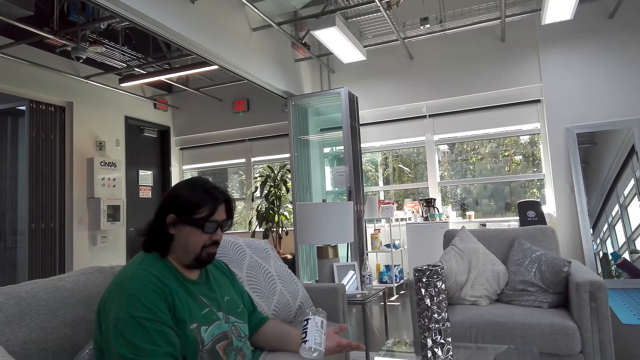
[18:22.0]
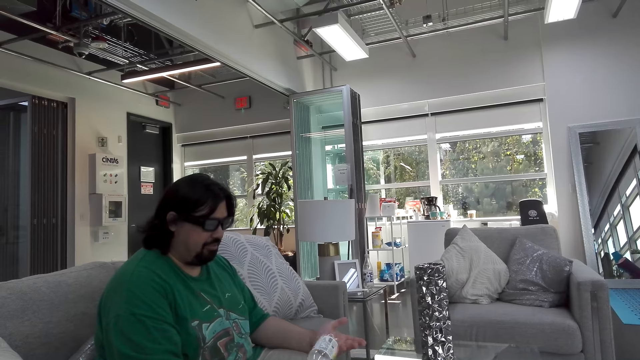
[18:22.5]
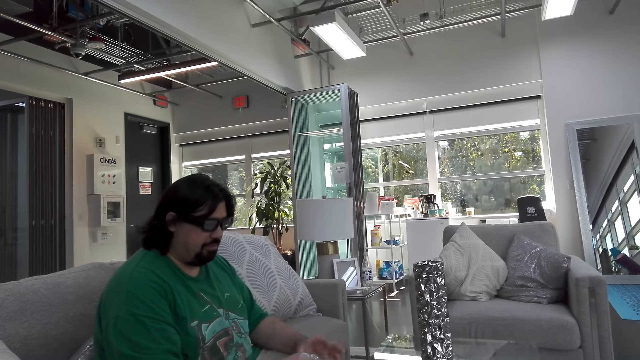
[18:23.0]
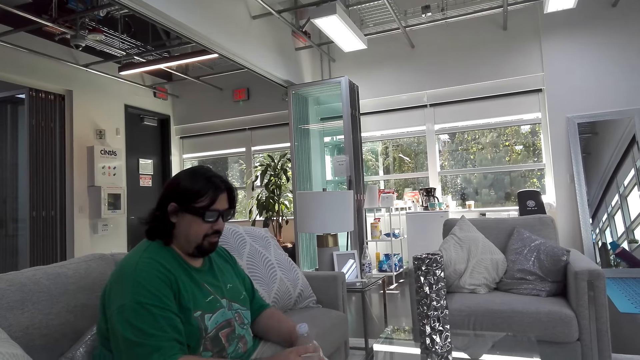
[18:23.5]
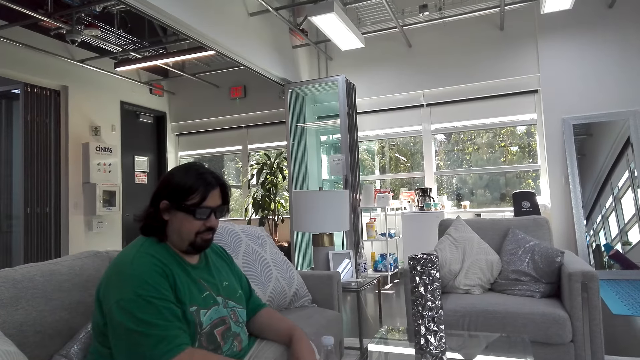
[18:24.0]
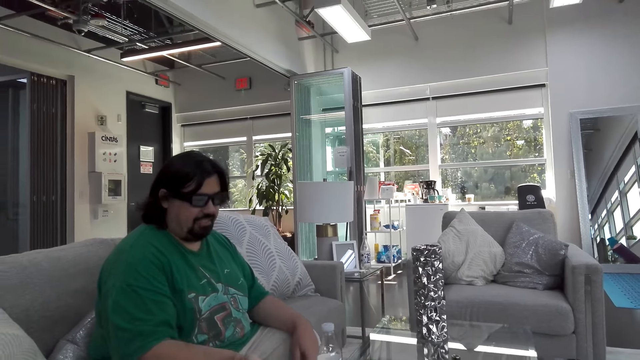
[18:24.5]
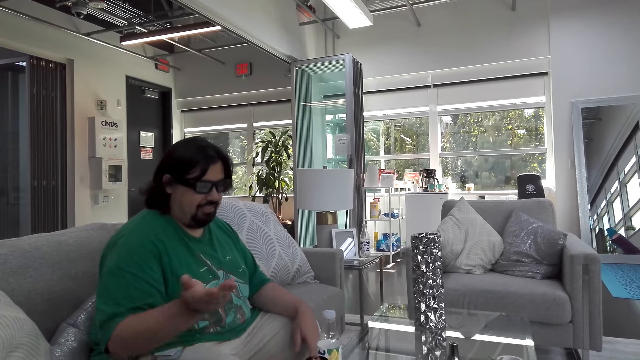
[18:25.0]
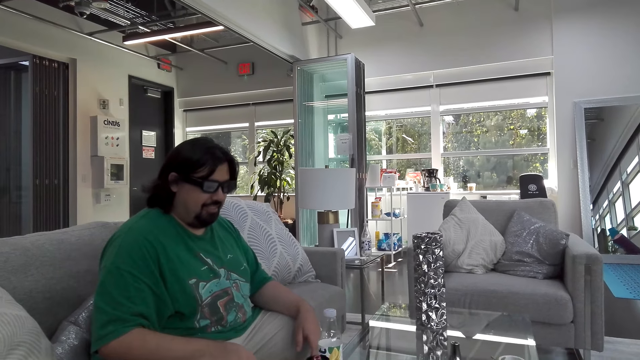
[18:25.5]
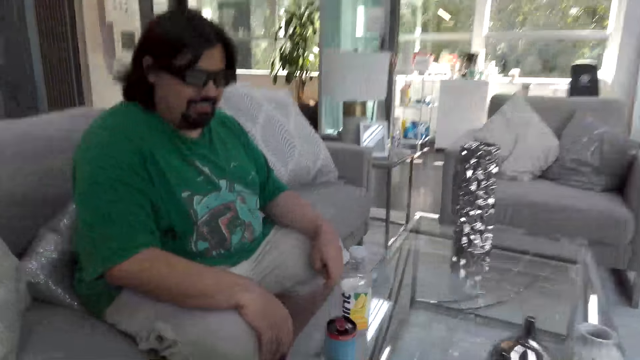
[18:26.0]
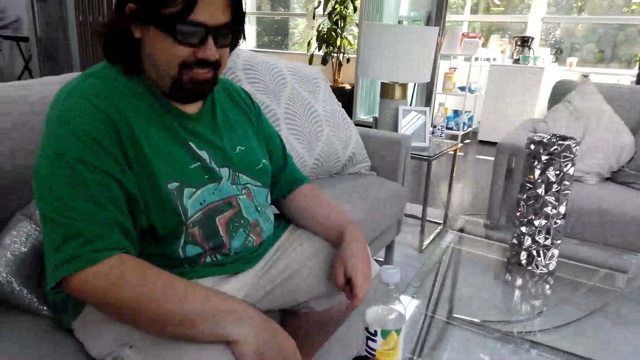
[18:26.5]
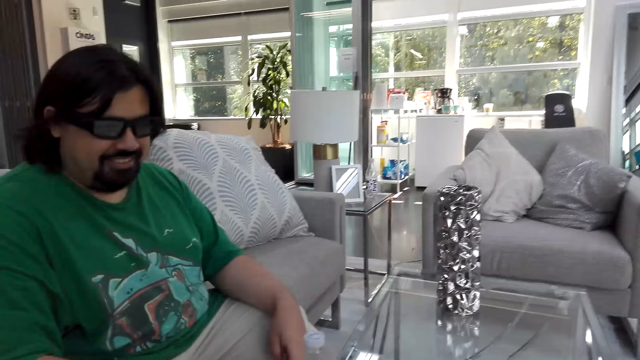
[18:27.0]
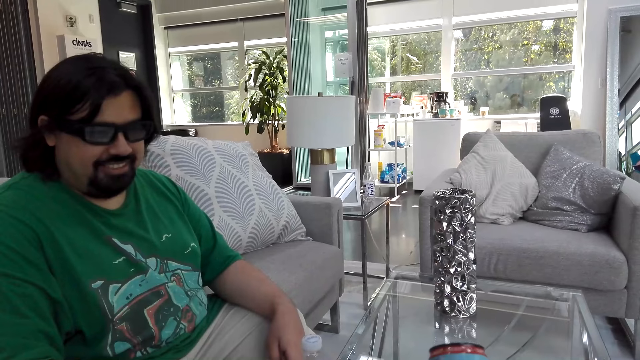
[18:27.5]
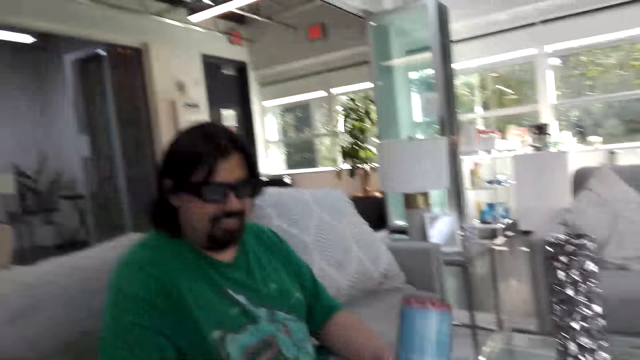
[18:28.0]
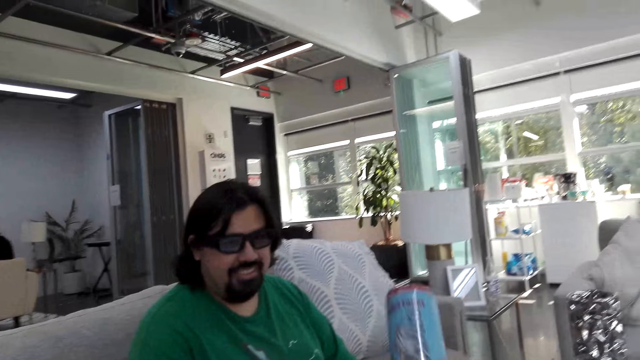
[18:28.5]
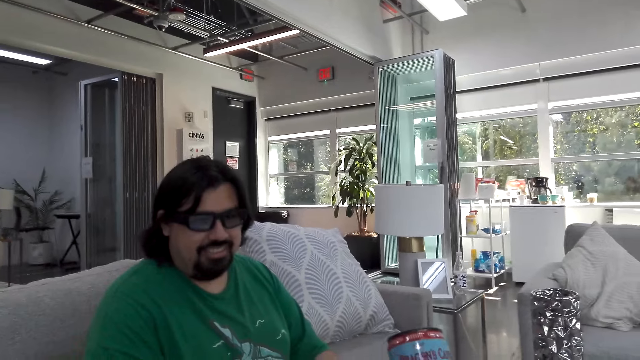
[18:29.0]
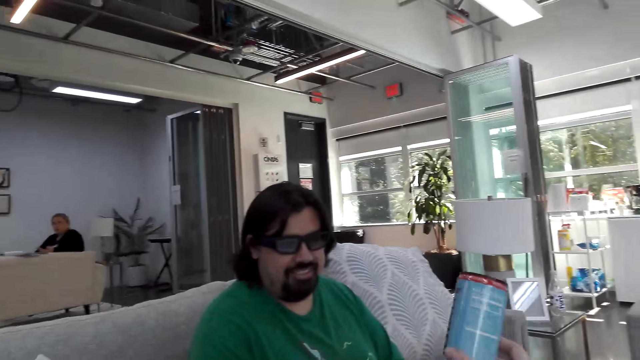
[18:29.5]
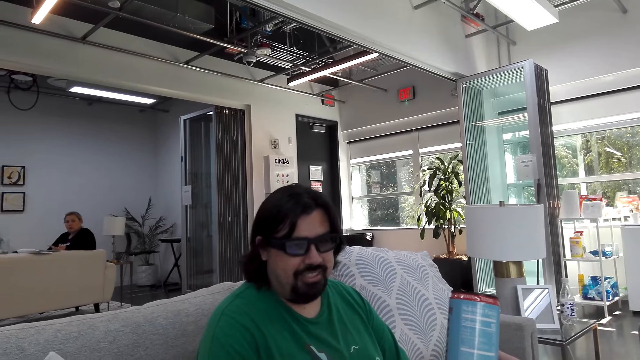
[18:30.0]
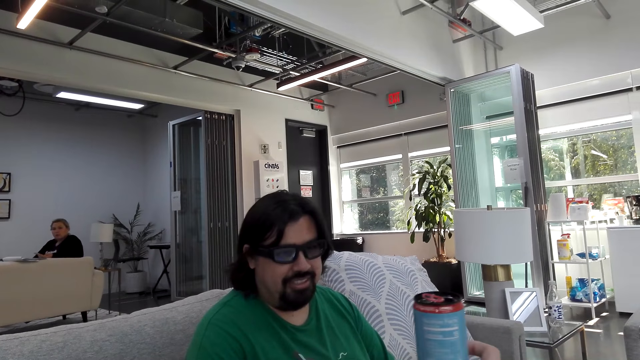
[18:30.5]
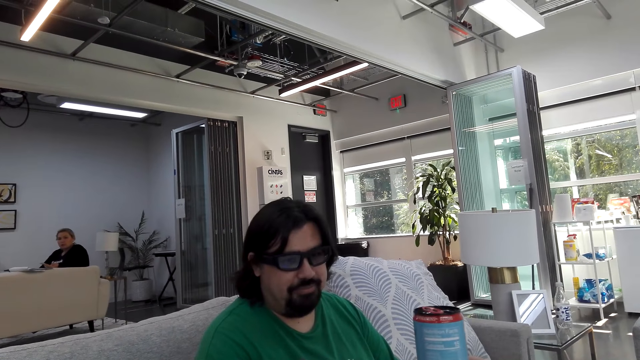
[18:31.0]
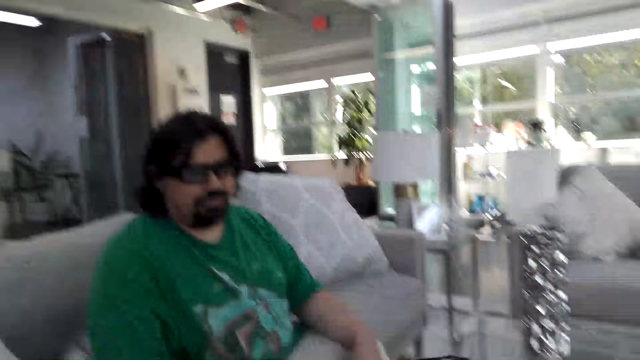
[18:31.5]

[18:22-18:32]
A man moves the water bottle in his hands. The man holds the empty bottle. The camera wearer talks. The man moves his hand and taps on his lap. The camera wearer talks. They show the man the can.

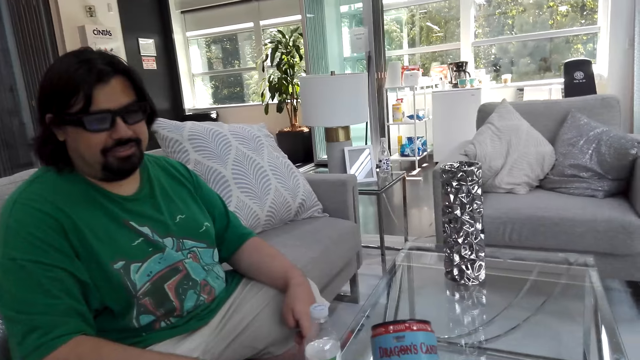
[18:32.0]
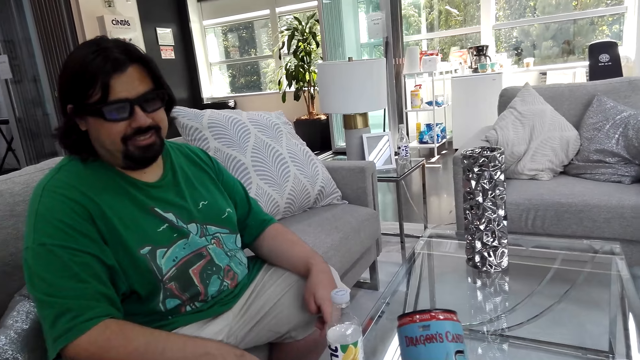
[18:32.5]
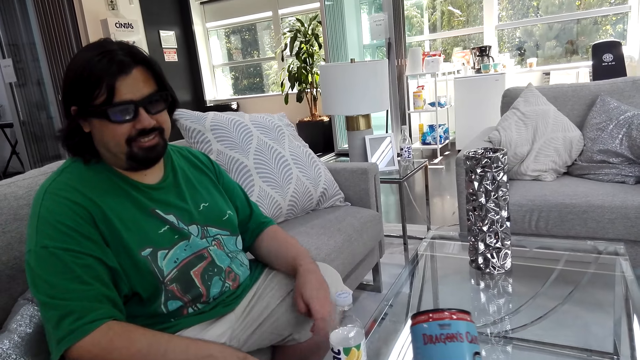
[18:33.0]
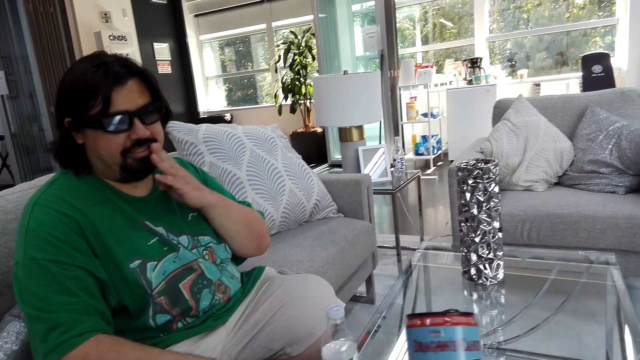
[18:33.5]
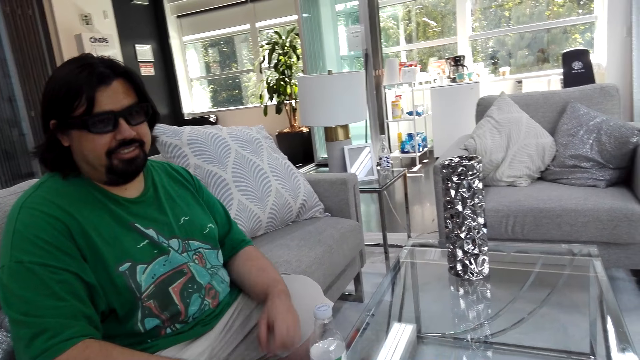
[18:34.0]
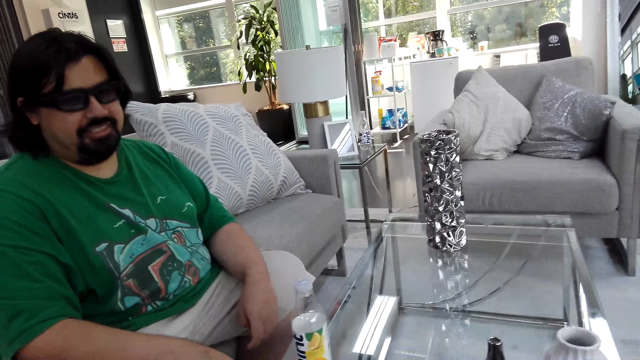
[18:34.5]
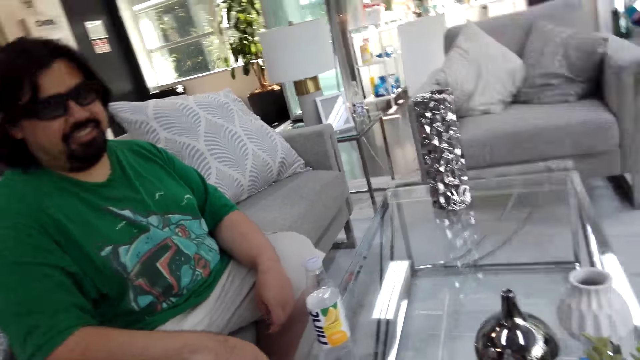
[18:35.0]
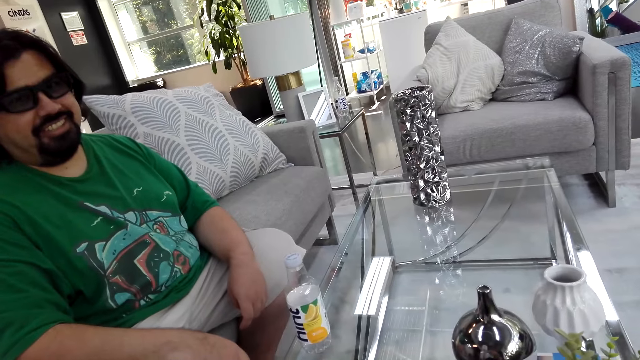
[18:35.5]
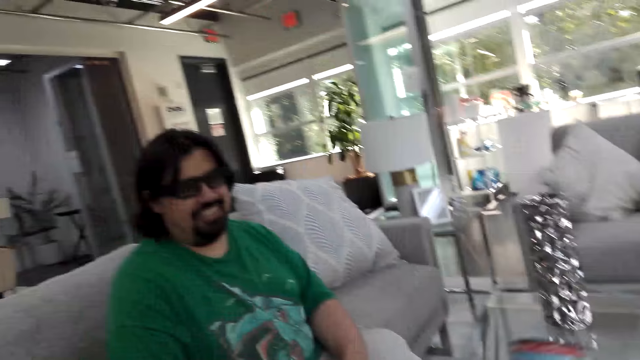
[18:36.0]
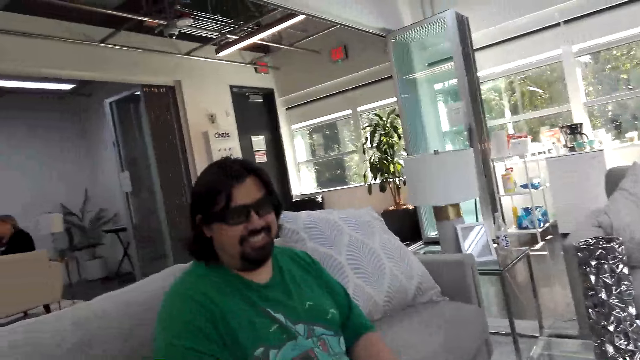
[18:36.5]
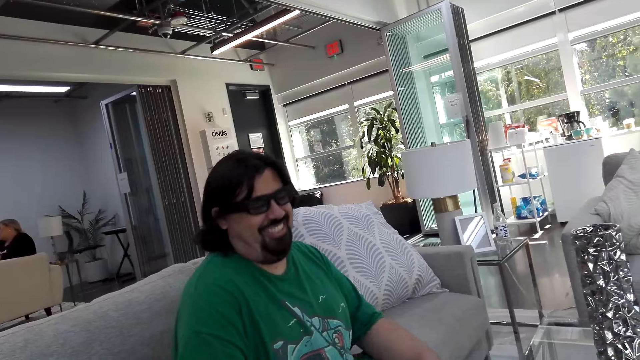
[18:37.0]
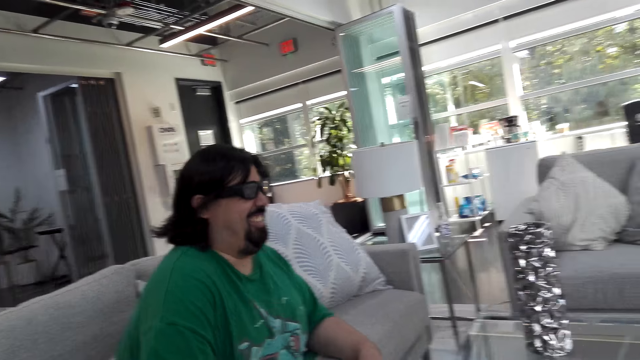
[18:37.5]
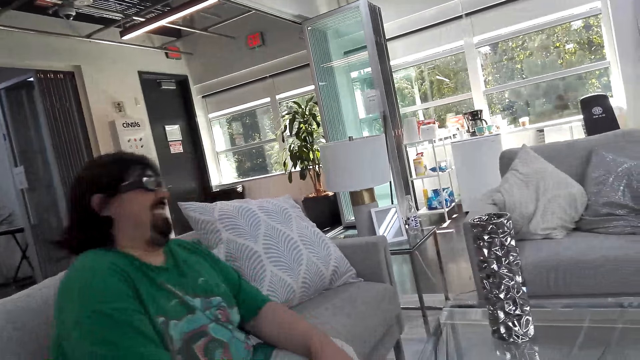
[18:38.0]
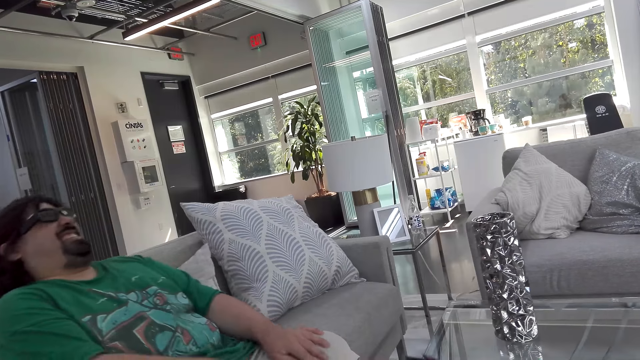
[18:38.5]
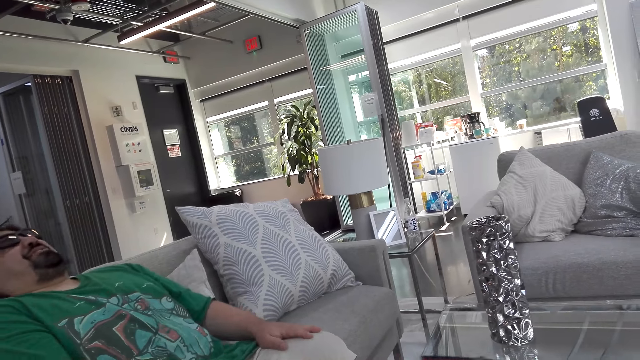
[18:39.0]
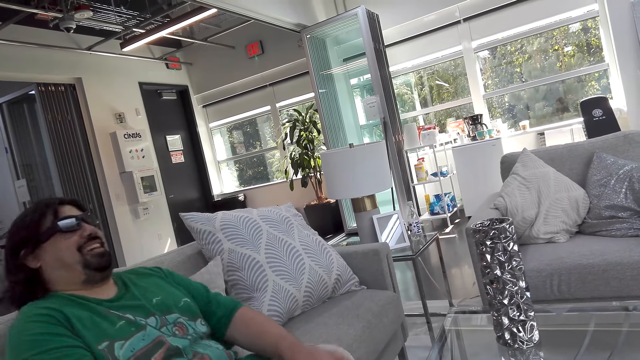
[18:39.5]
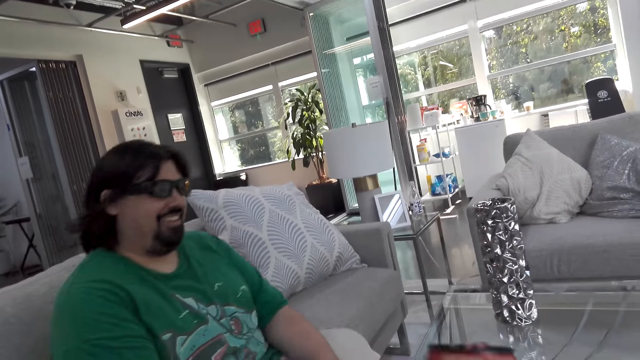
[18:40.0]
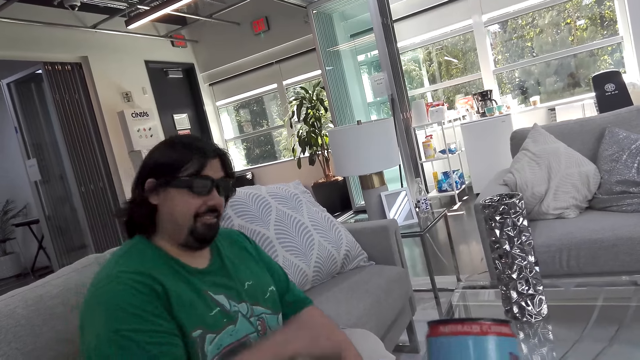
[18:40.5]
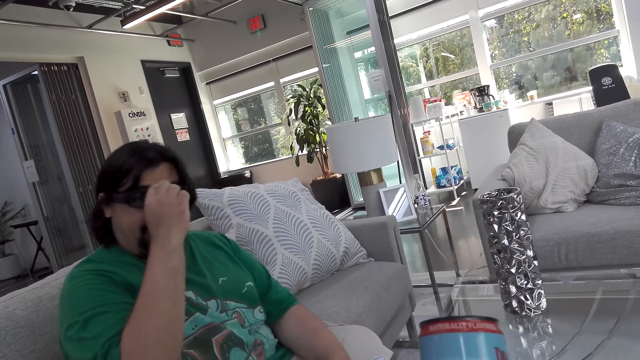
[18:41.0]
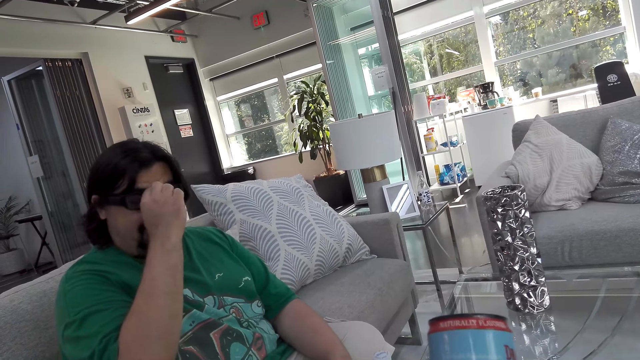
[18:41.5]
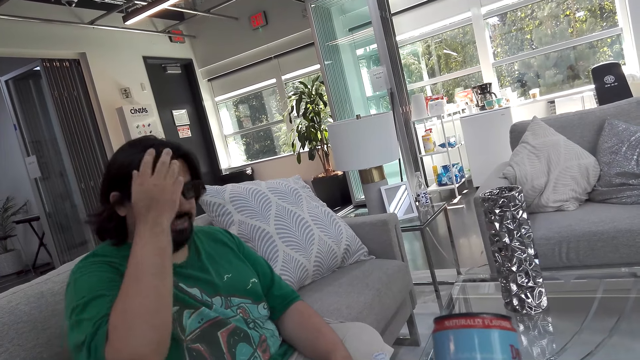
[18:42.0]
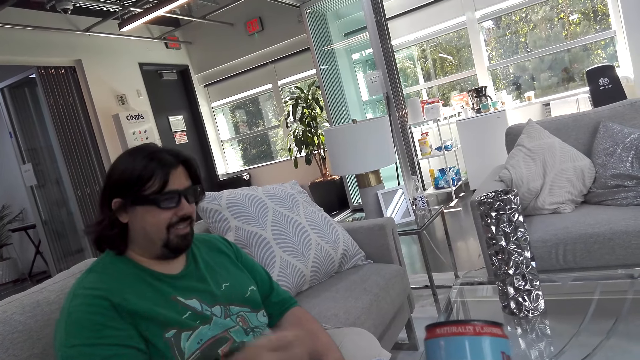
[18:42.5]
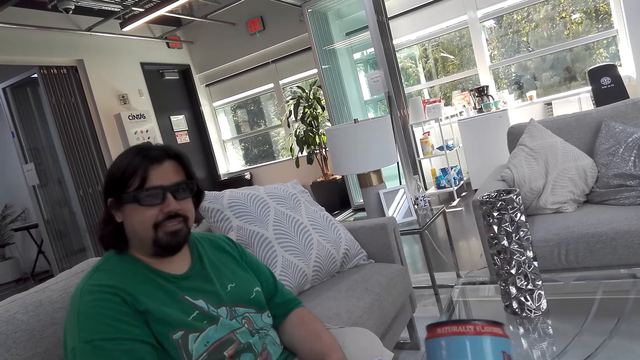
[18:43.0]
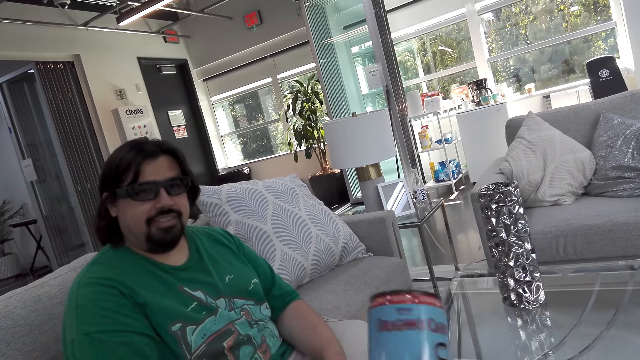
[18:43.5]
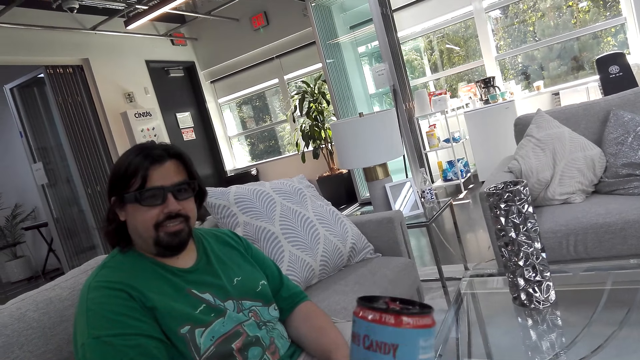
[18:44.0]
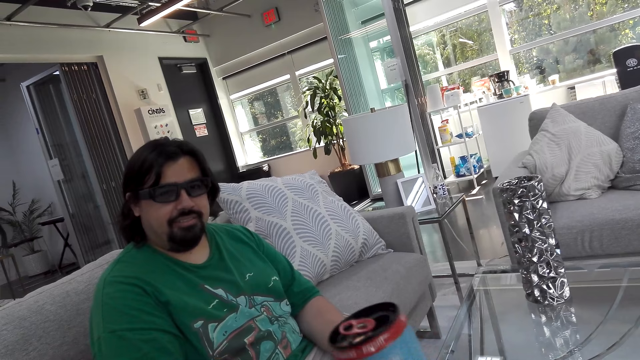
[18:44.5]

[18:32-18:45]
A man talks. The camera wearer holds a dragon can with her right hand. The man touches his hand towards the chin. The camera wearer talks. The man laughs. The camera wearer talks. The man adjusts the sunglasses and removes his hand from the sunglasses.
